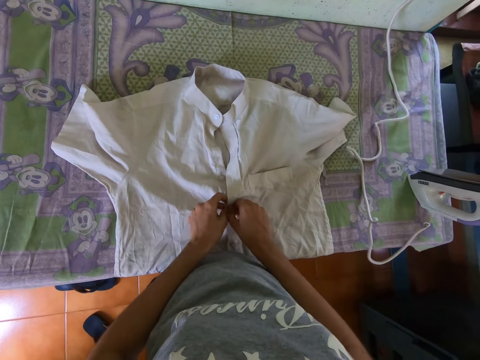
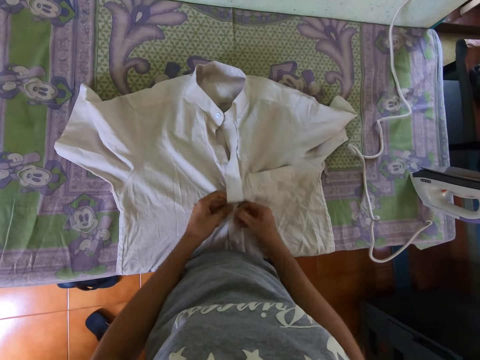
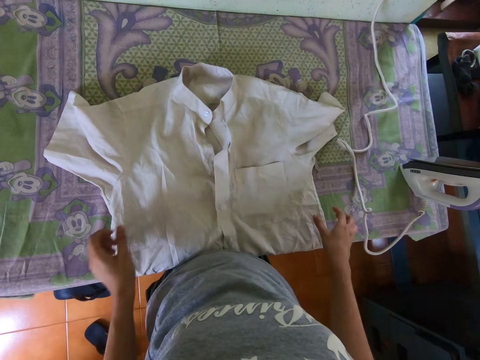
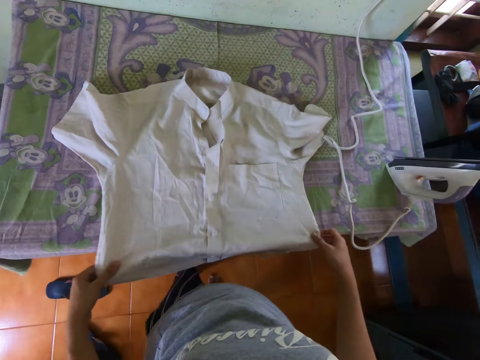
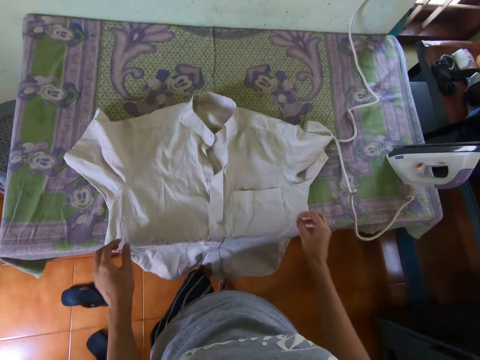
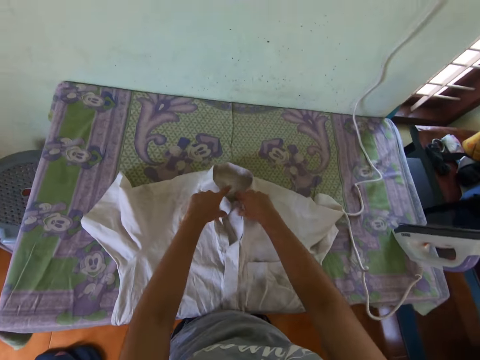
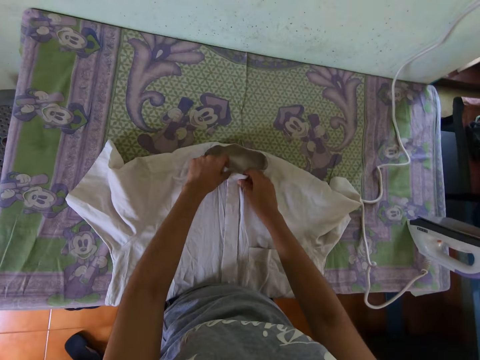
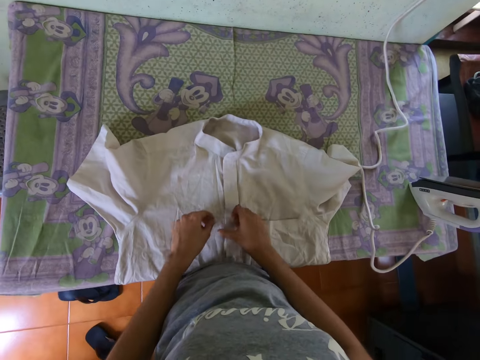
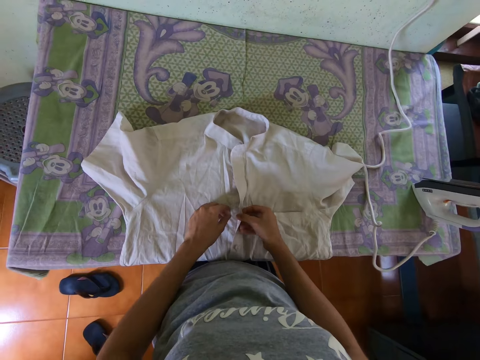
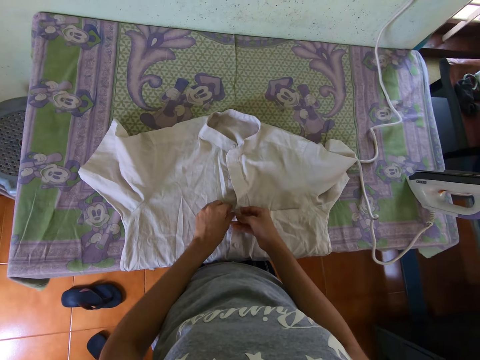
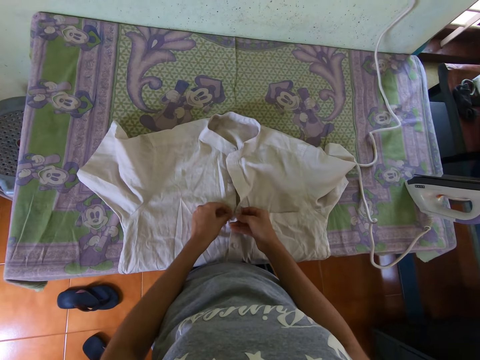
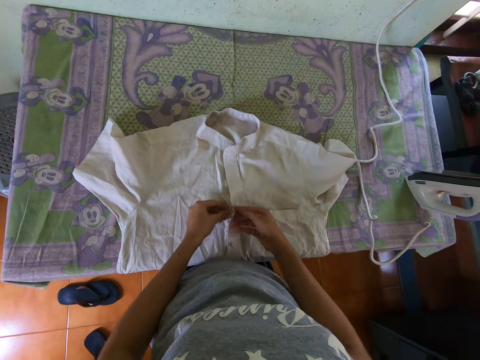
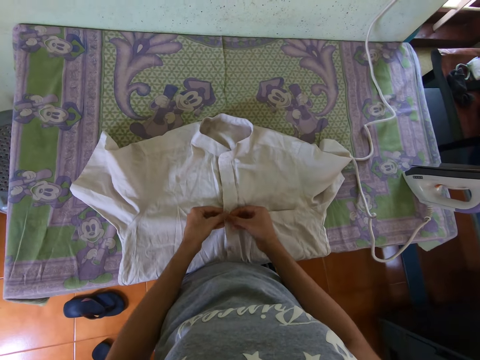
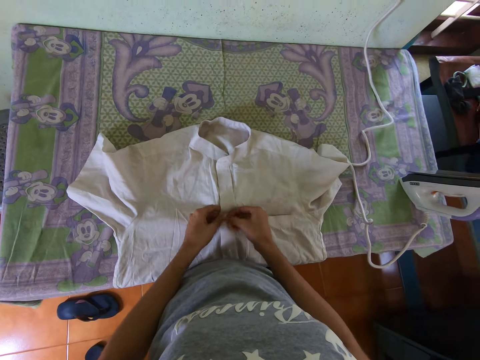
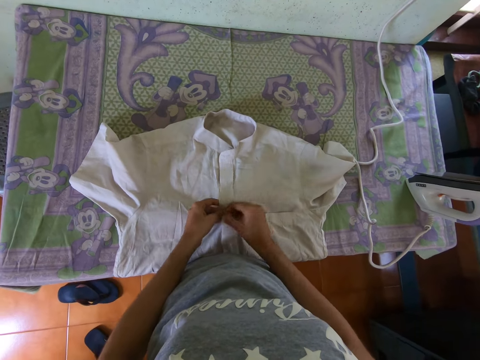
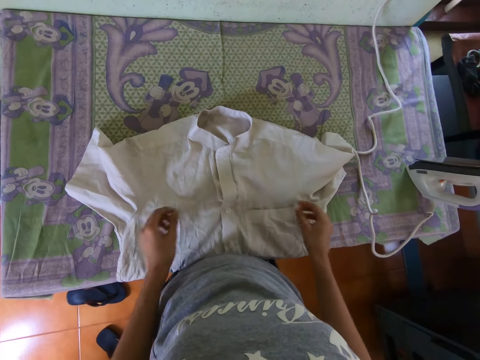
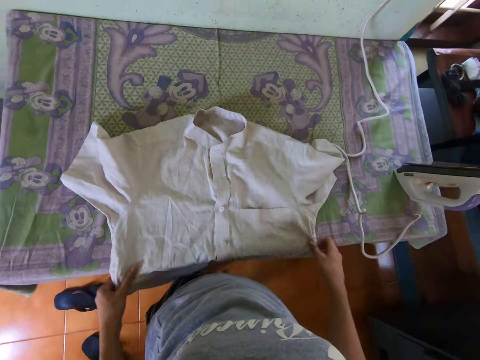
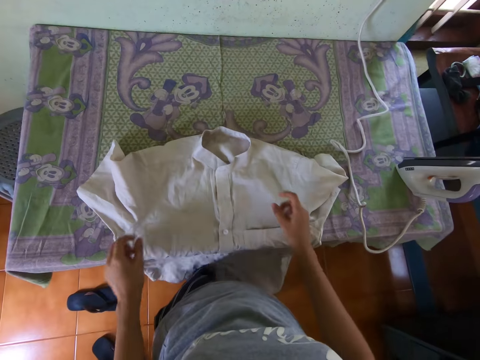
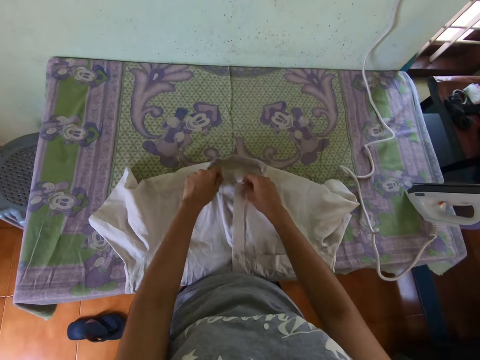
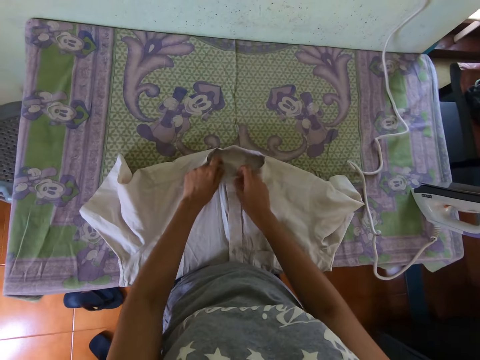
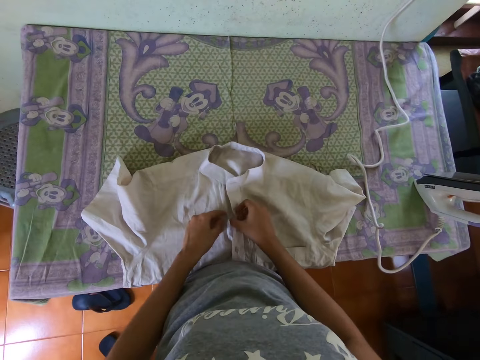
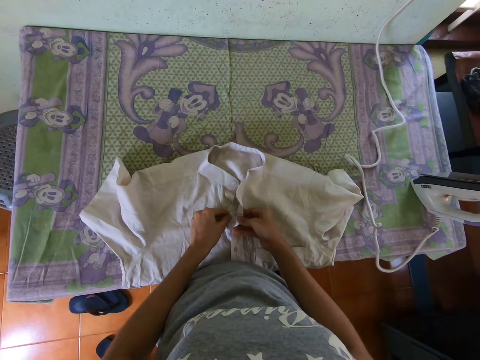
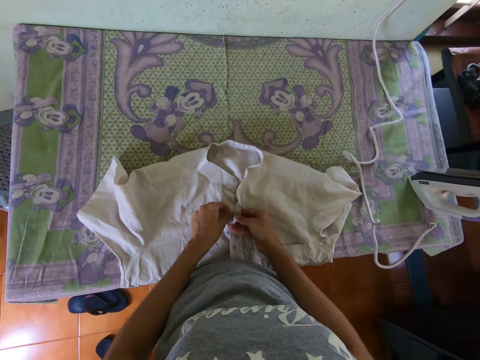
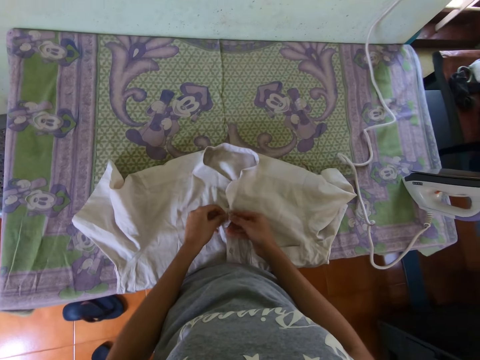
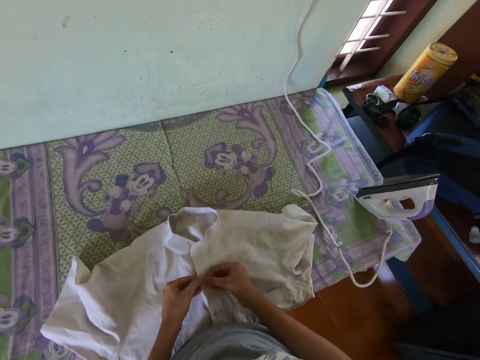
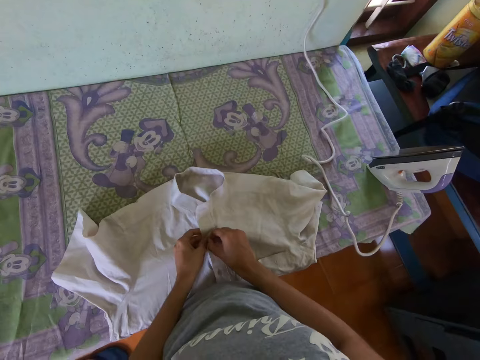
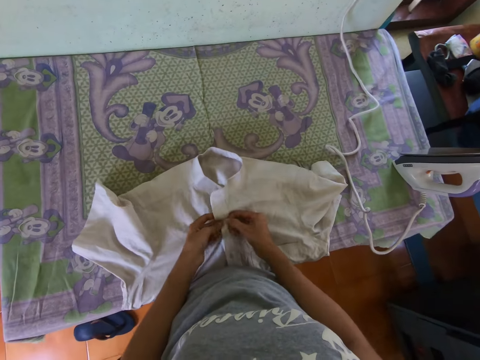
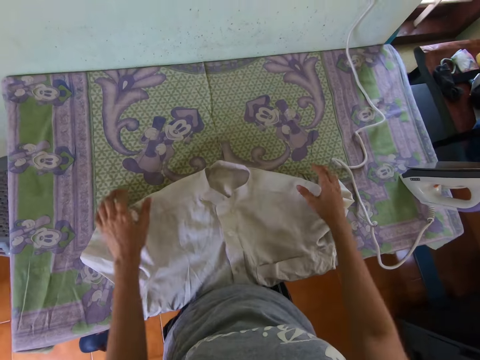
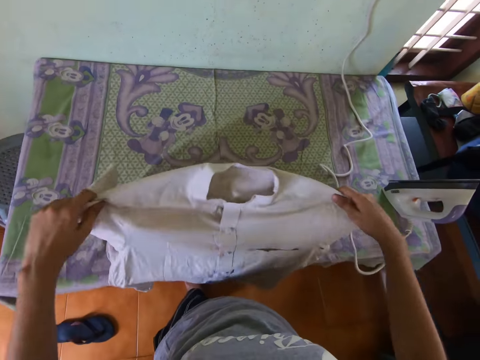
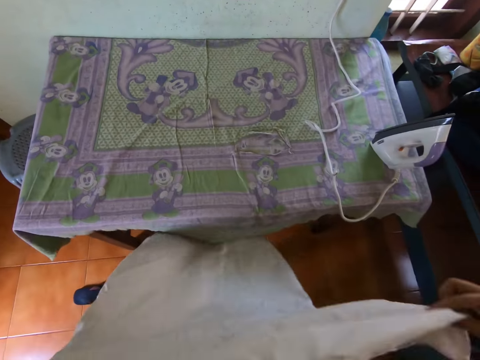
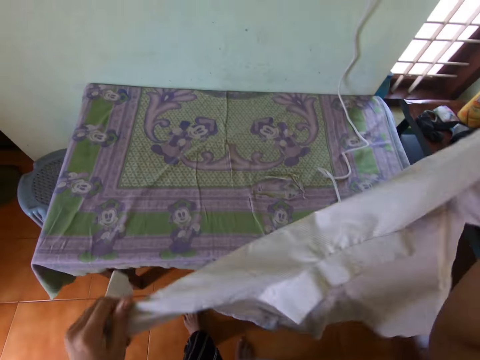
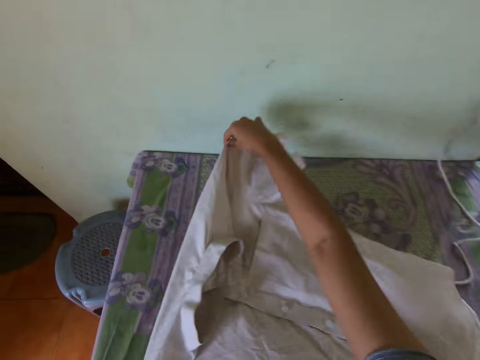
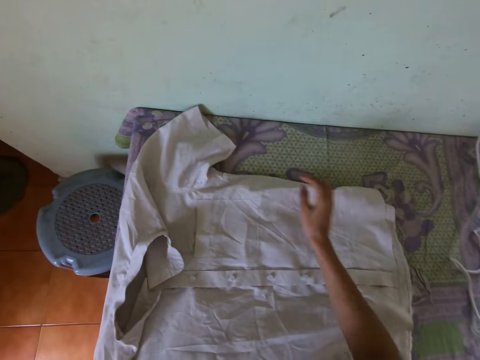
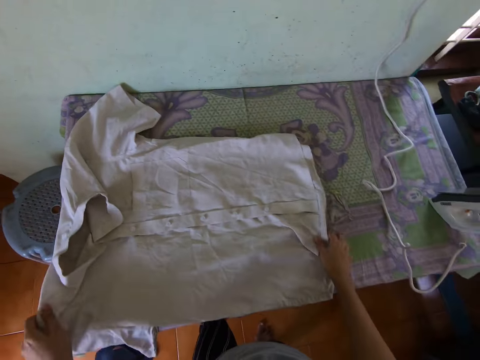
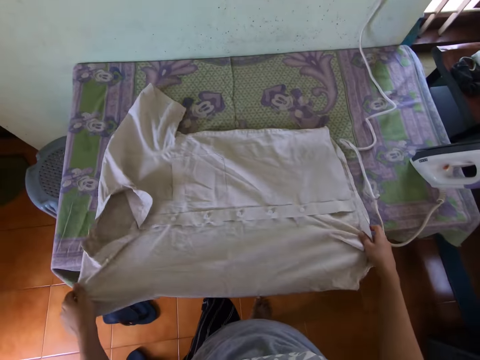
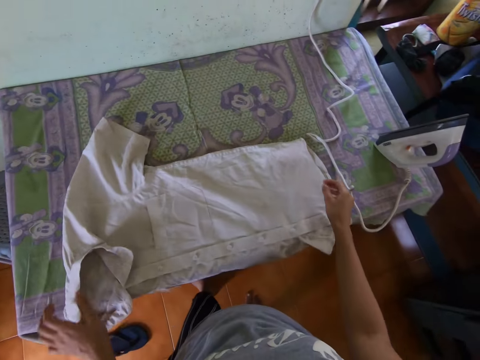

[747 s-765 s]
The camera wearer pulls the shirt on the ironing table with her hands. She adjusts the shirt on the ironing table with her hands. She buttons up the shirt with both hands. She pulls the shirt on the ironing table with her hands. She adjusts the shirt on the ironing table with her hands. She buttons up the shirt with both hands. She lifts up the shirt from the ironing table with her hands. She drops the shirt on the ironing table with her hands. She adjusts the shirt on the ironing table with her hands.

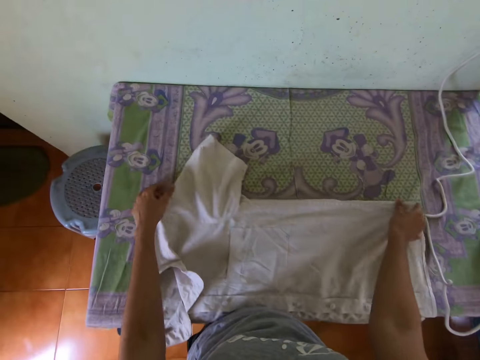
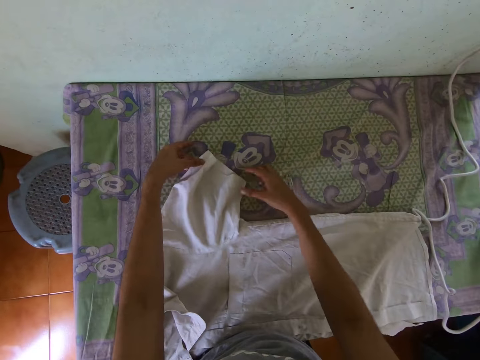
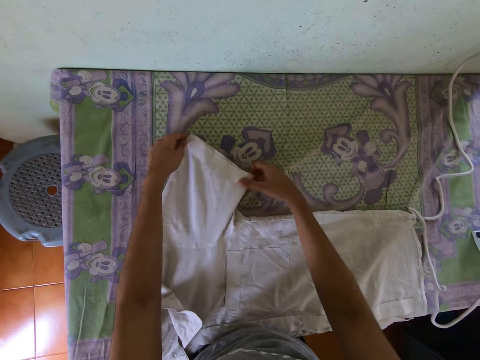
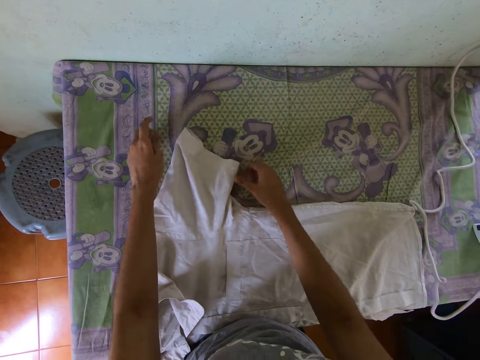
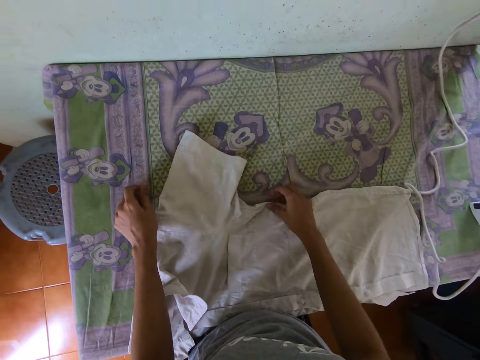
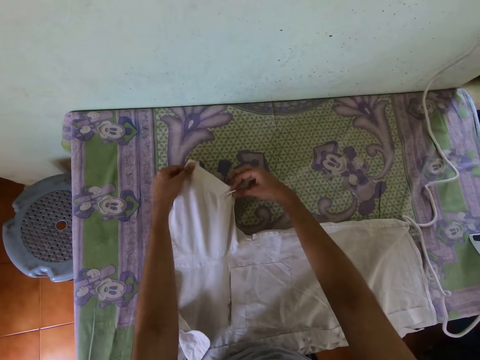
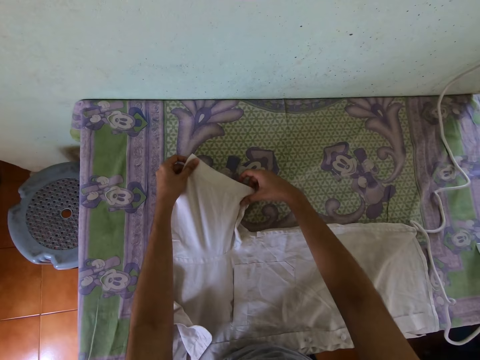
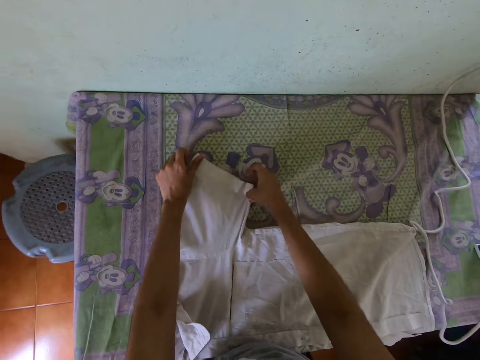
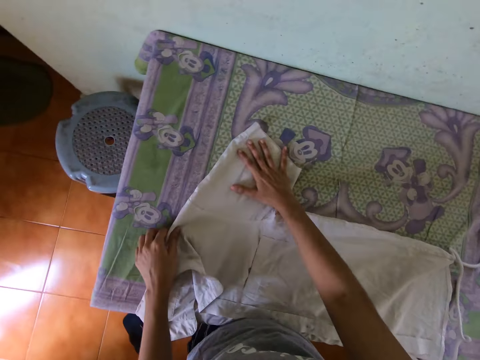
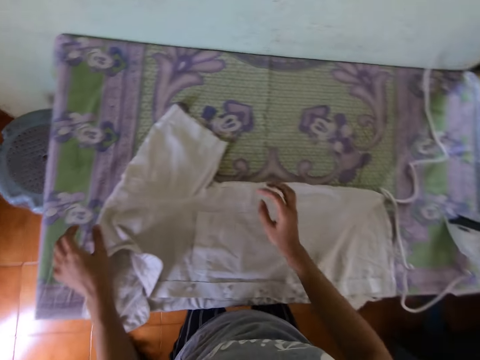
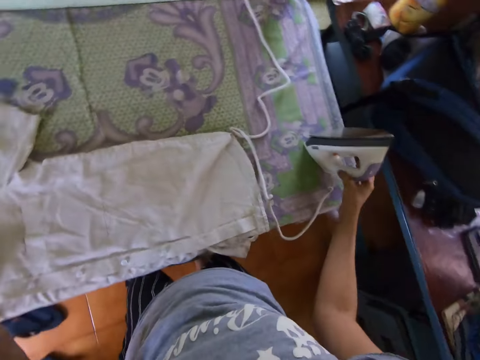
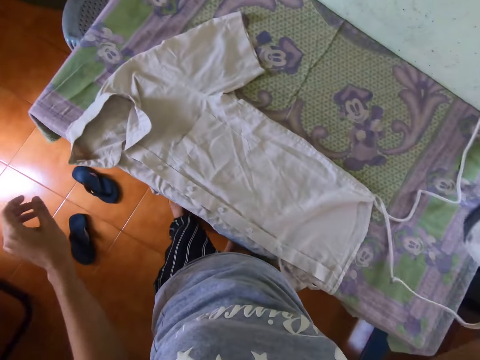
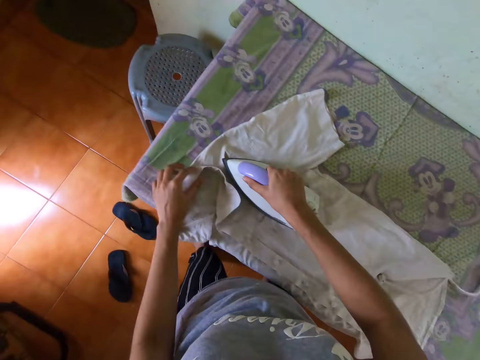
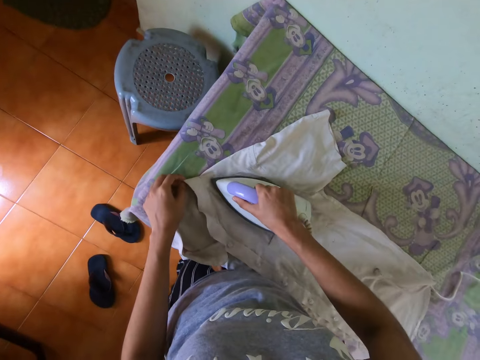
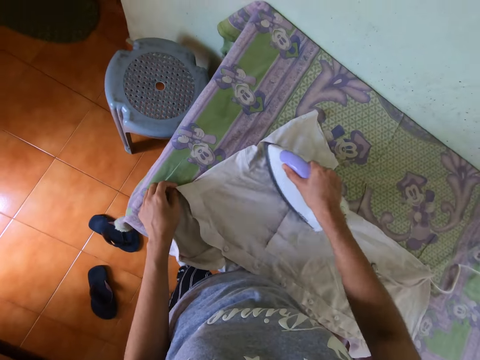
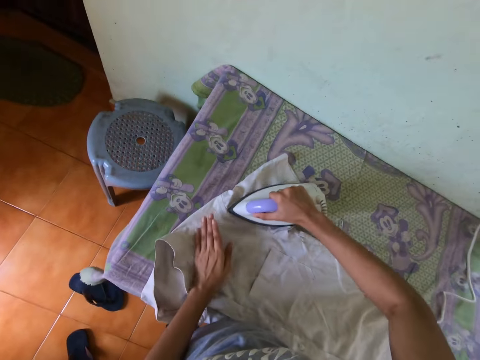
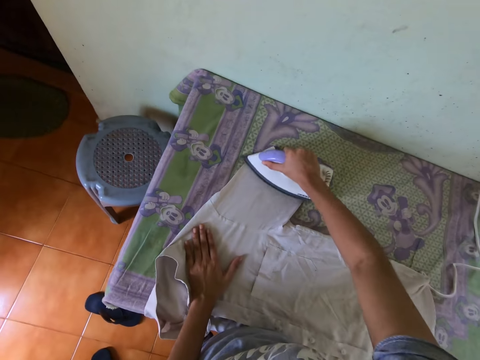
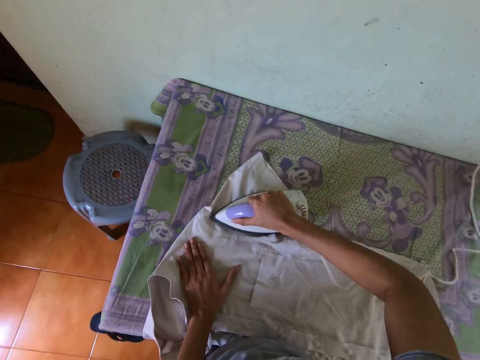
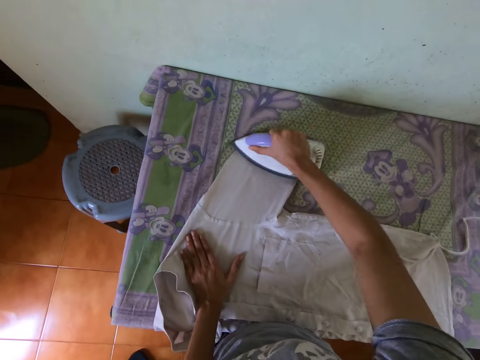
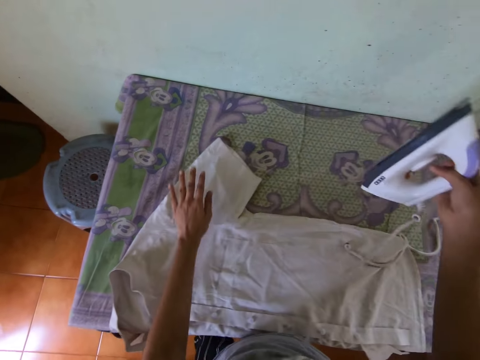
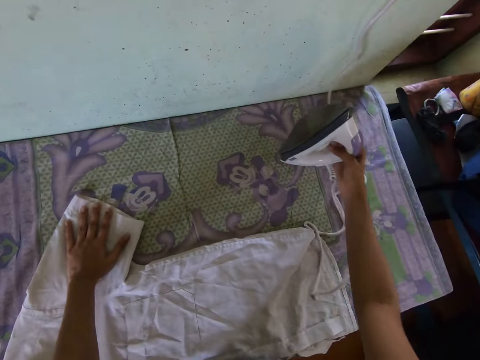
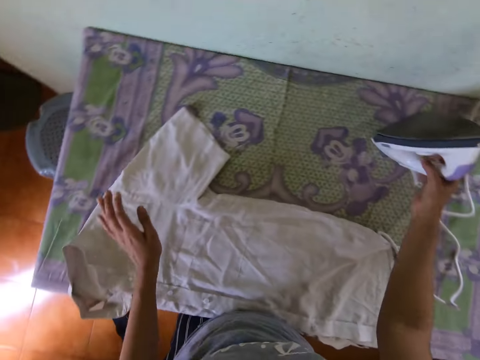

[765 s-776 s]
The camera wearer straightens the shirt with both hands. She picks up the iron from the ironing table with her right hand. She irons the shirt on the ironing table with the iron in her right hand. She holds the collar of the shirt with the left hand. She irons the sleeve of the shirt. She drops the iron on the ironing table with her right hand.
